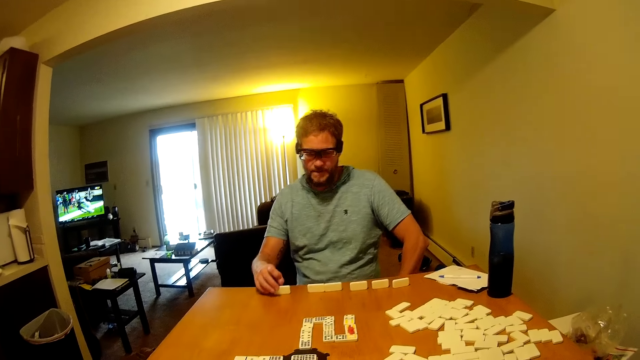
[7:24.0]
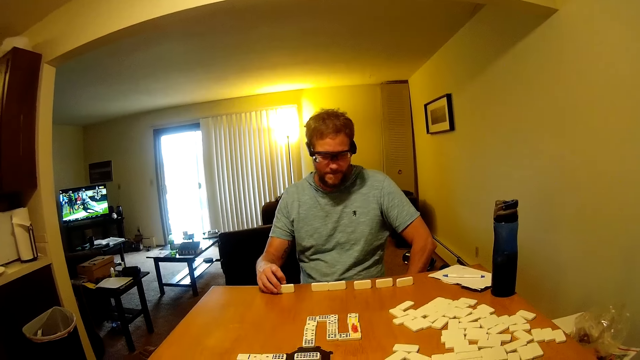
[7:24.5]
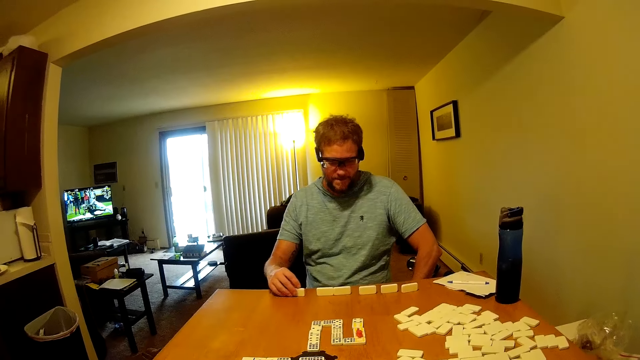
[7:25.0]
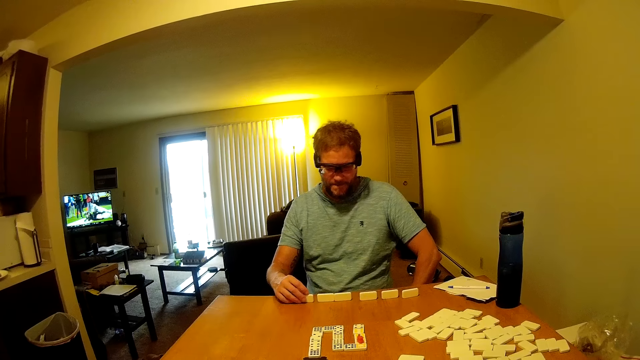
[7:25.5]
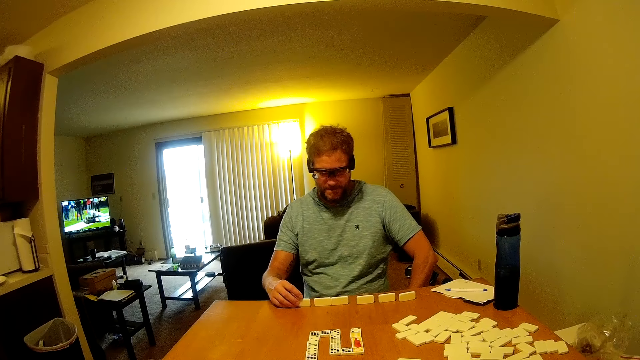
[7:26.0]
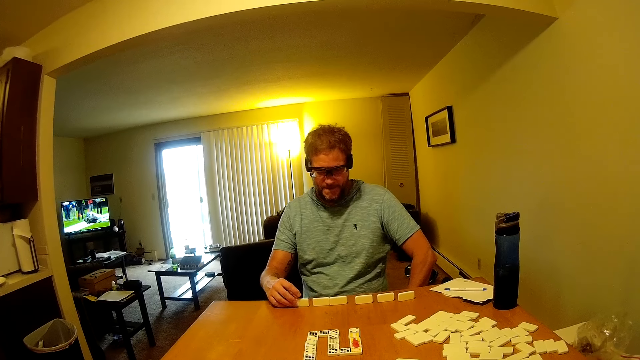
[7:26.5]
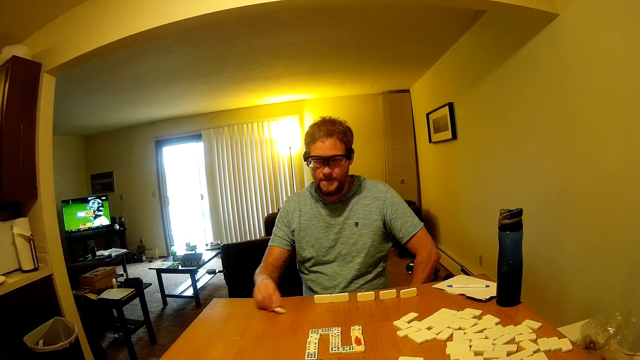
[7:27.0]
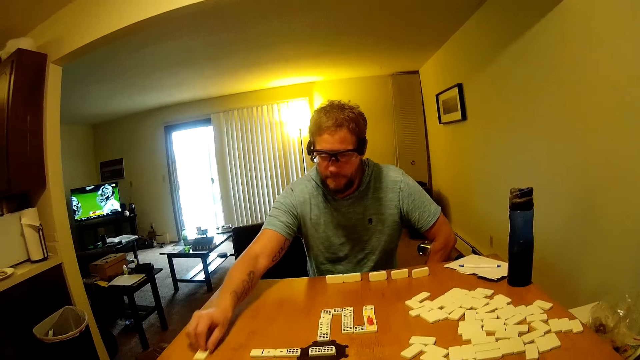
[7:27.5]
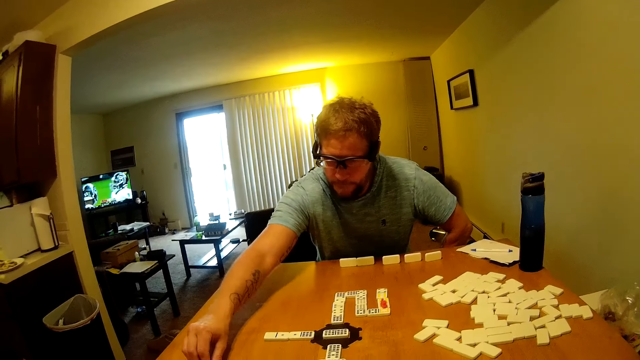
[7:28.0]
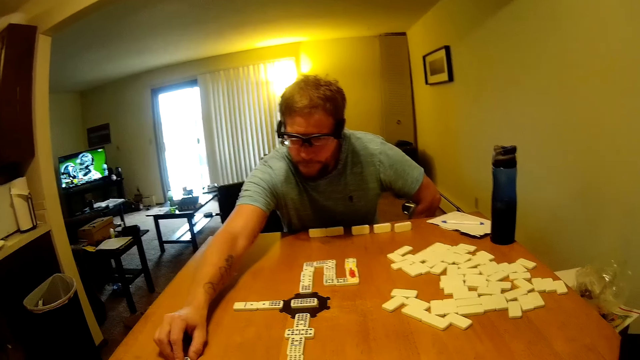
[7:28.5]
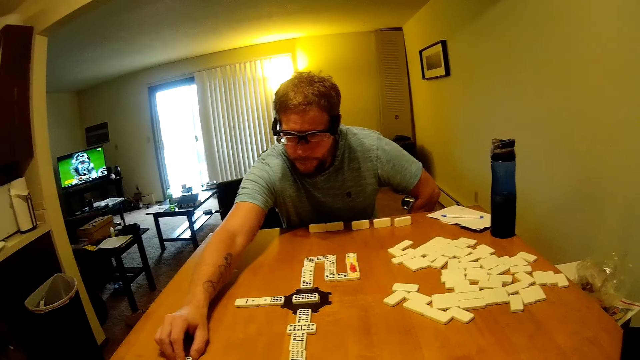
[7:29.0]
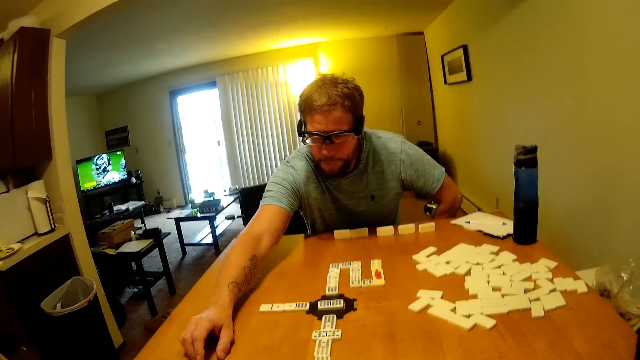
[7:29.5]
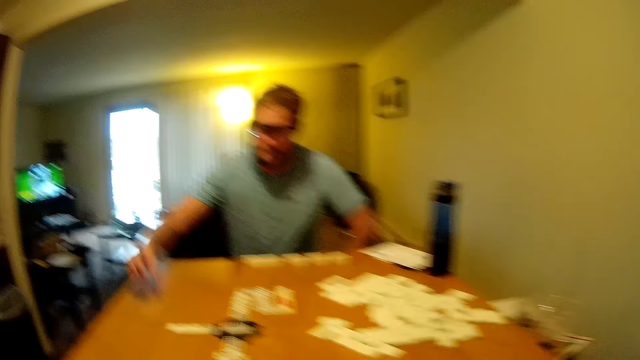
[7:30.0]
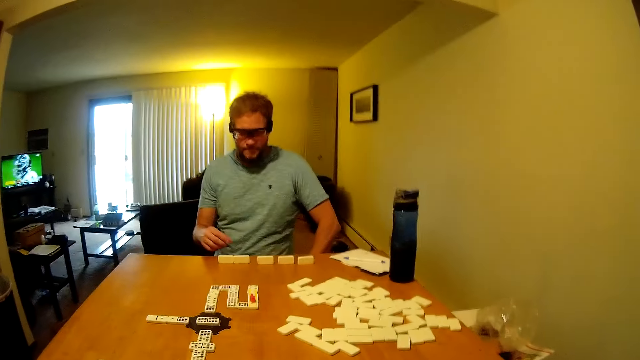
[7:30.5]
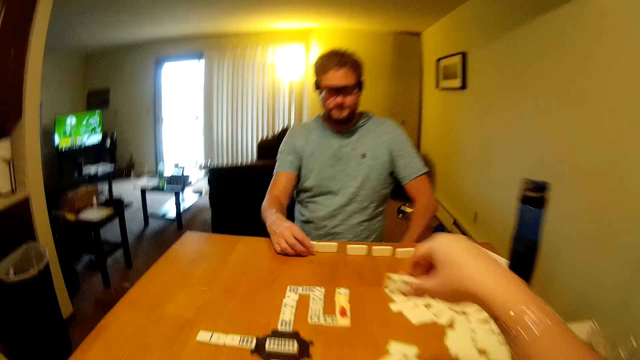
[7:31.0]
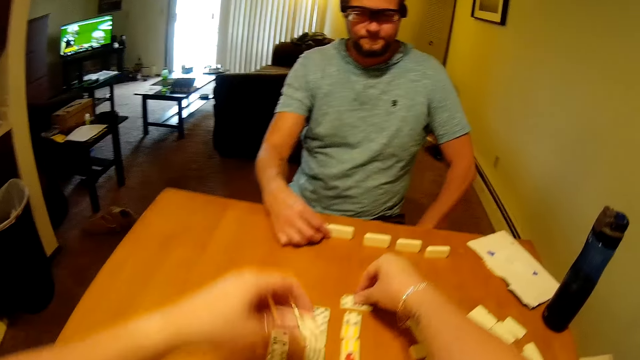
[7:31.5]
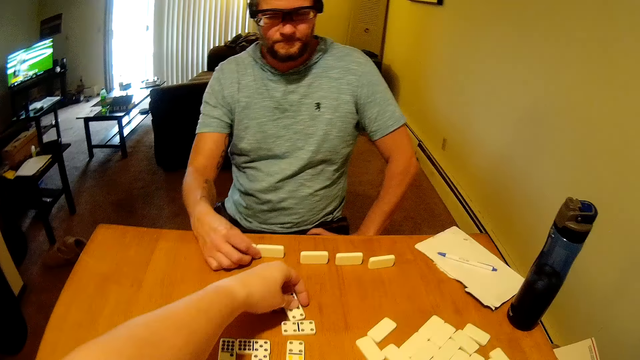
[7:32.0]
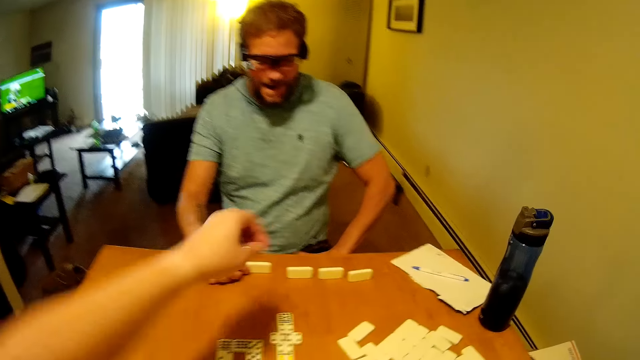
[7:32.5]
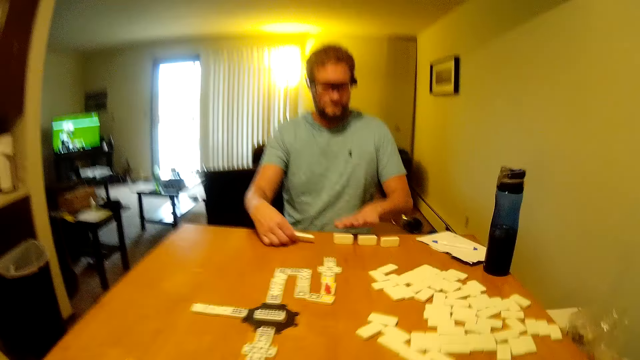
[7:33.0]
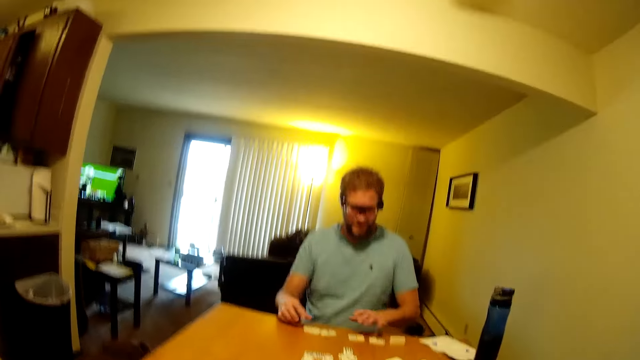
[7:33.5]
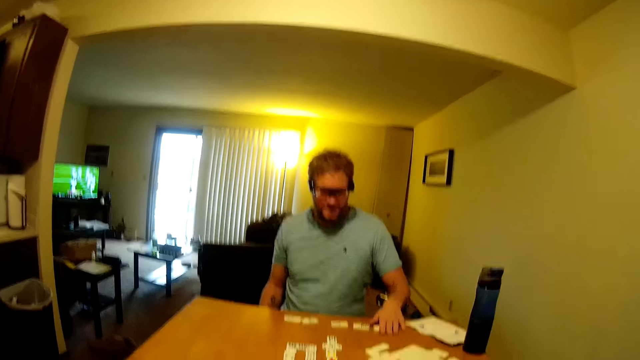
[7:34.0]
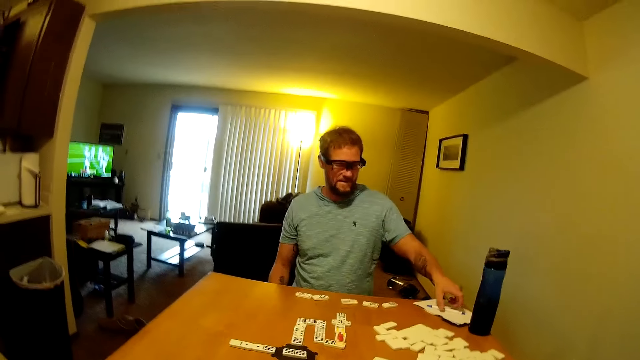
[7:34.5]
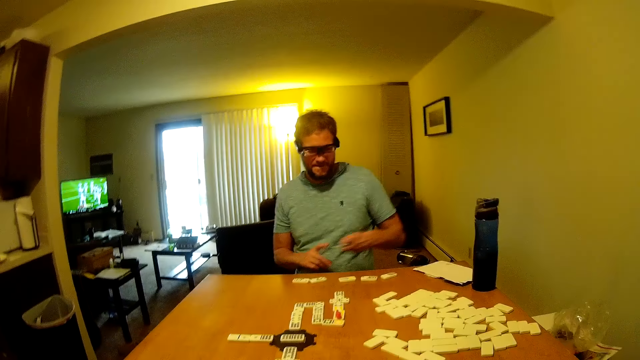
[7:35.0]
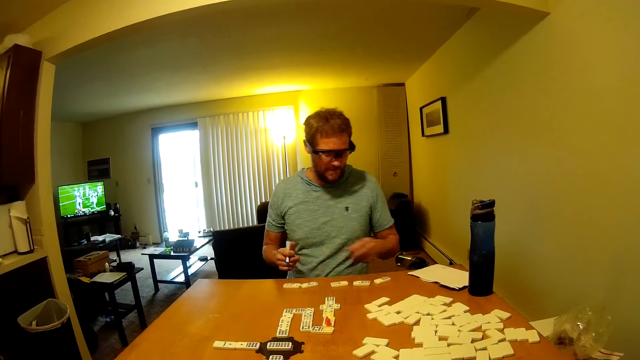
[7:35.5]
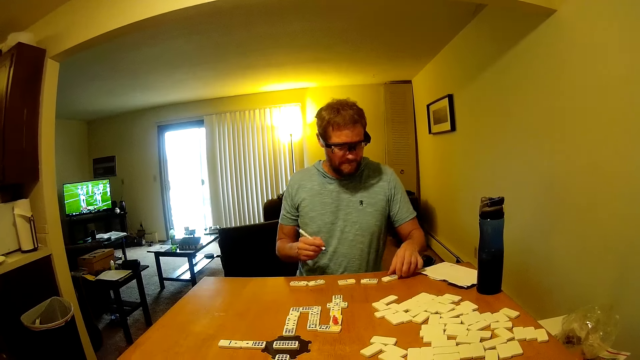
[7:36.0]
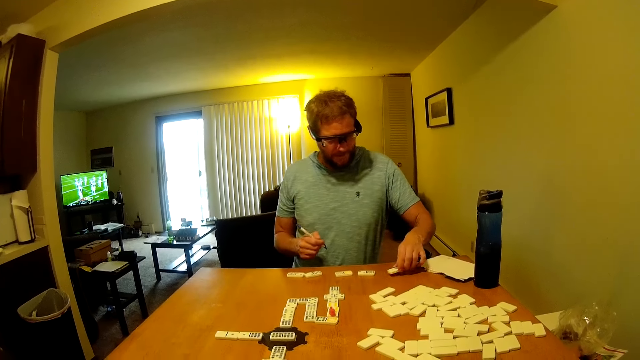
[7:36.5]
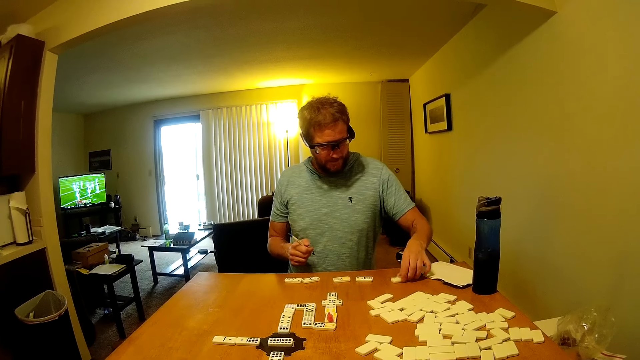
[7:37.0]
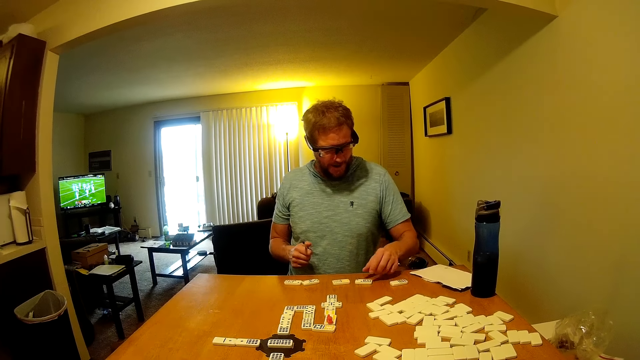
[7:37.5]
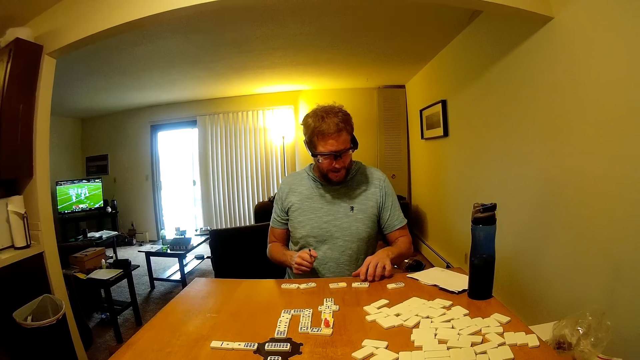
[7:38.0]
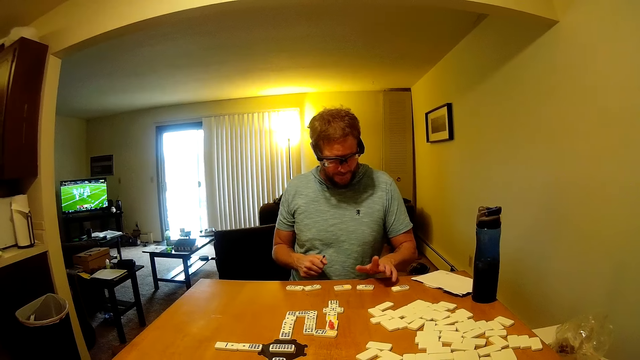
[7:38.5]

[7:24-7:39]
A man plays domino on the table. The camera wearer plays domino on the table. They converse with the man. The man picks up the pen from the table, counts the dominoes, and holds the board.

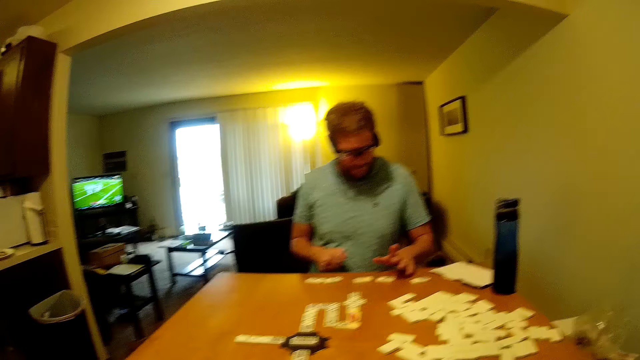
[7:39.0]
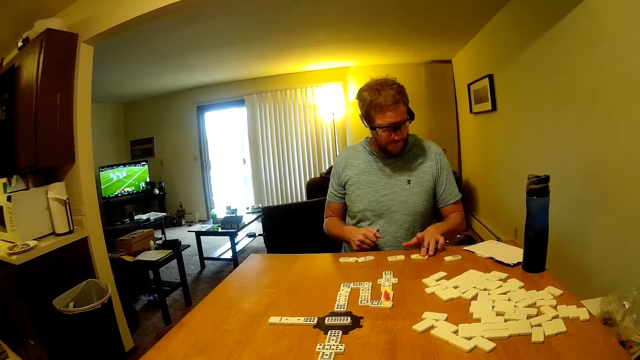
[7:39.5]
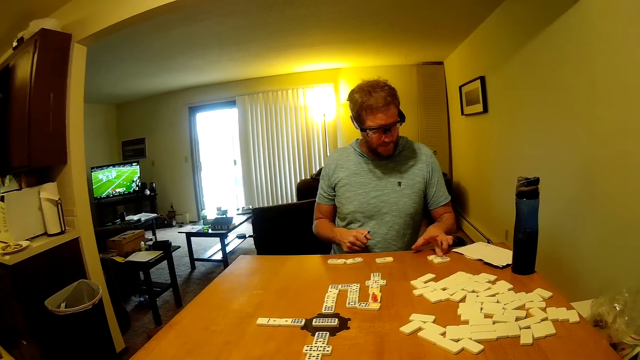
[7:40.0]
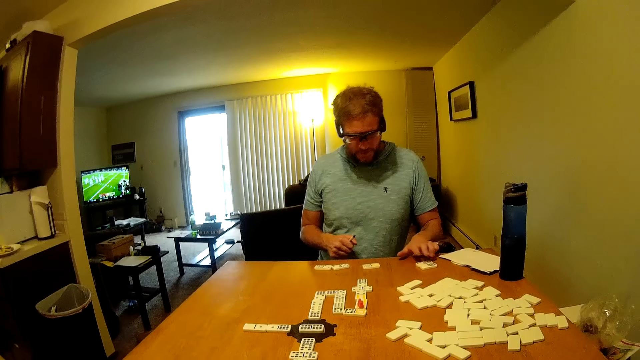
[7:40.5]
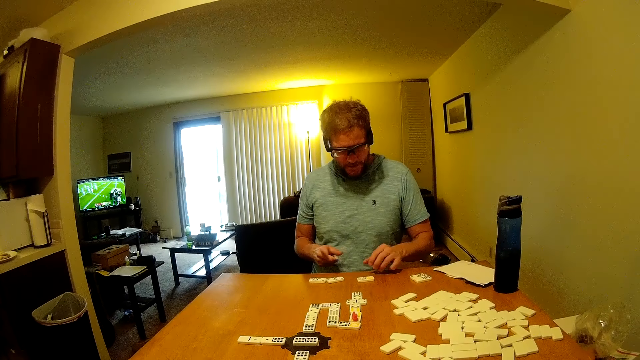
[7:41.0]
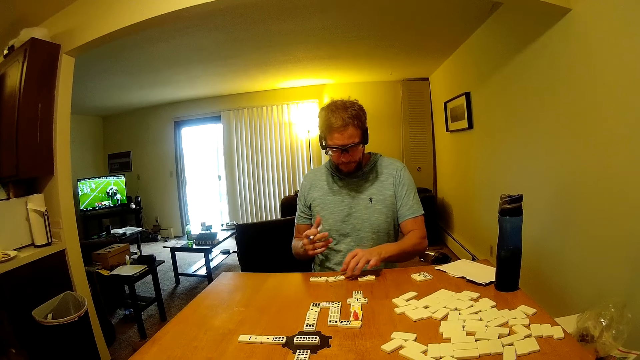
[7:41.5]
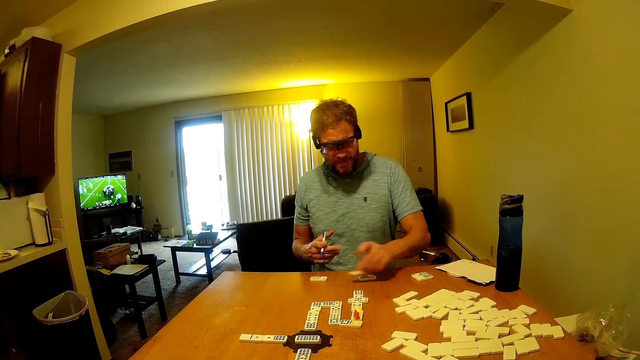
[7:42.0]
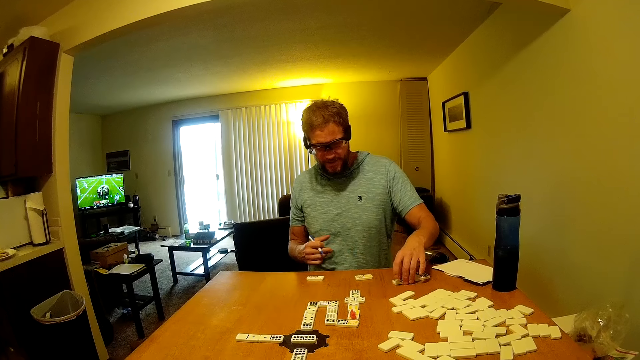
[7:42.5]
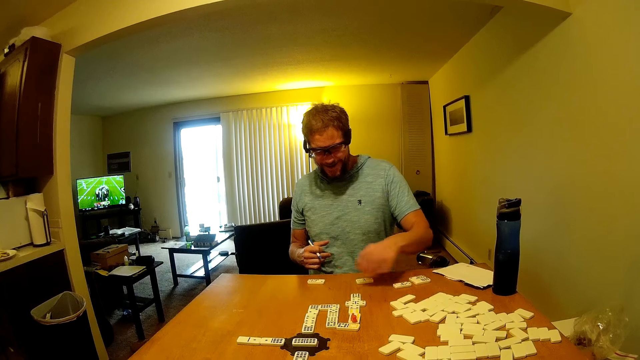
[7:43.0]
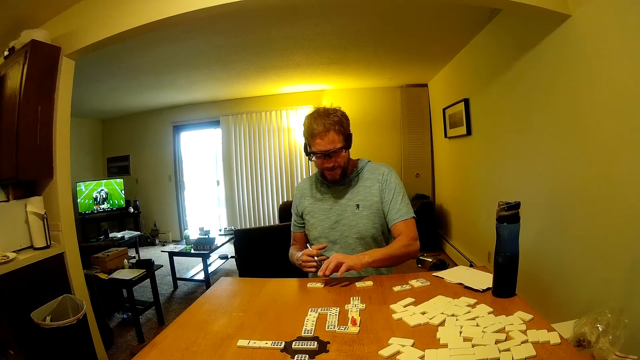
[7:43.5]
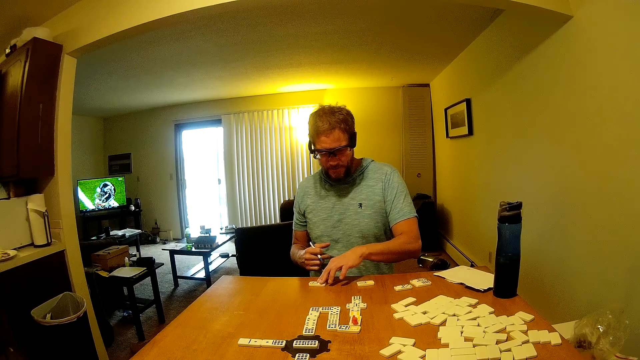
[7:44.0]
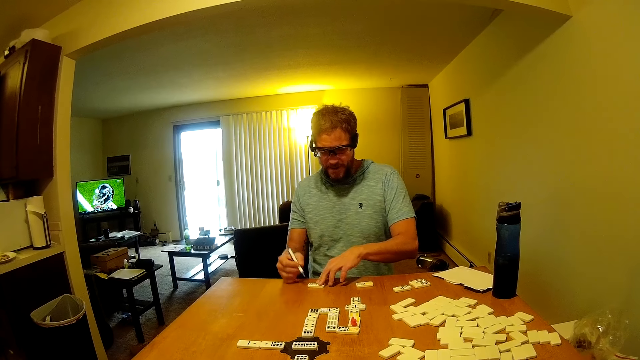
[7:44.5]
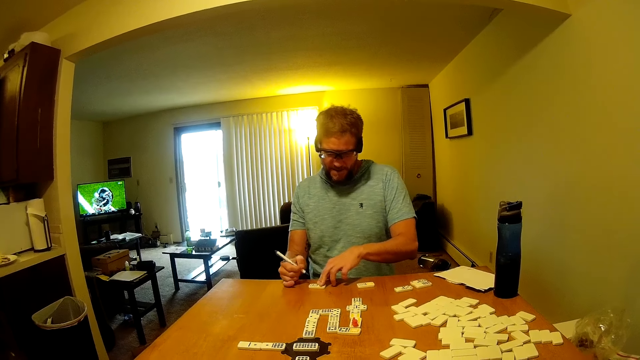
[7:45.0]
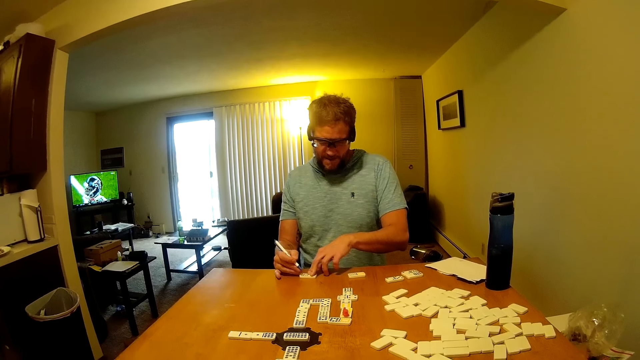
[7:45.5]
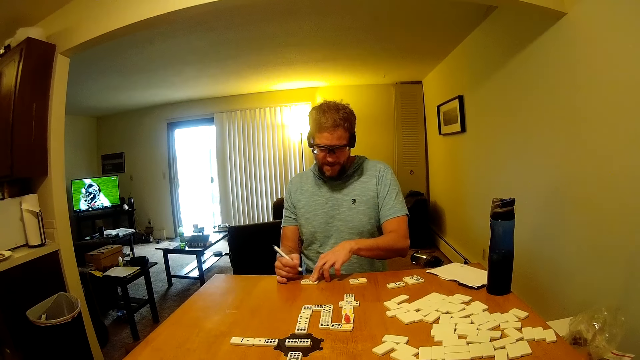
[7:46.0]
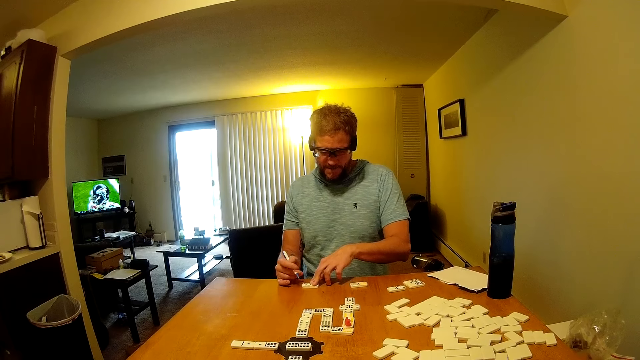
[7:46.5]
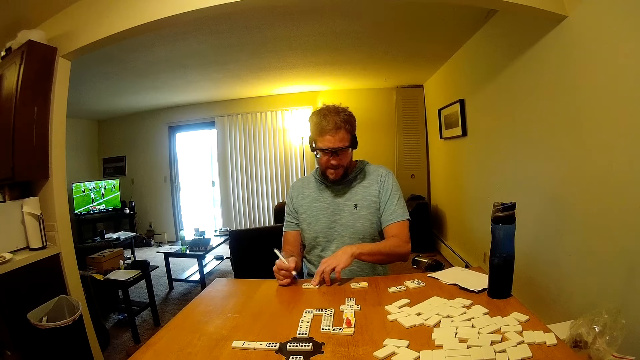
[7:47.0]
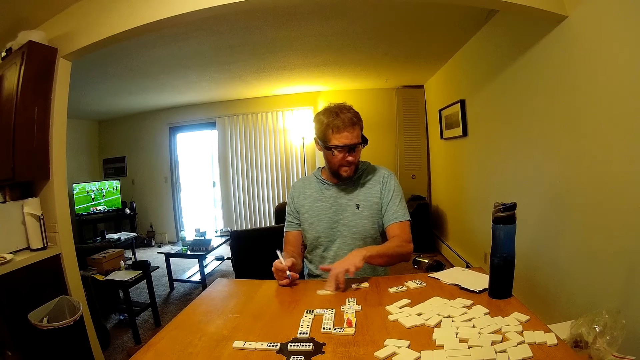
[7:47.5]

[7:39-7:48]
A man pushes the board, holds the board, and marks the board.
